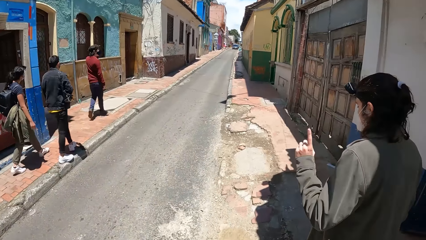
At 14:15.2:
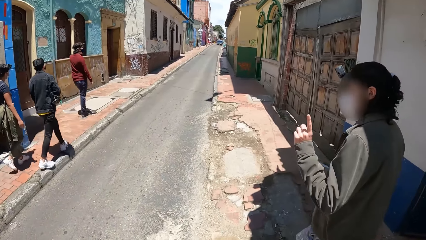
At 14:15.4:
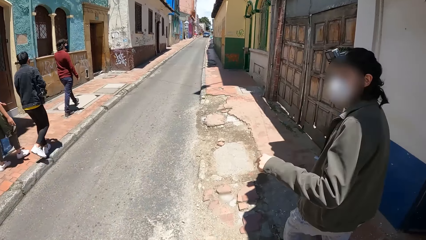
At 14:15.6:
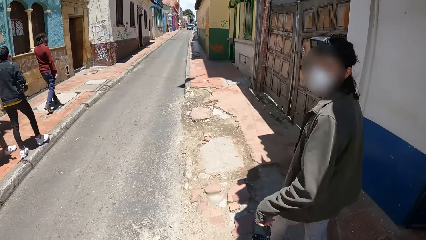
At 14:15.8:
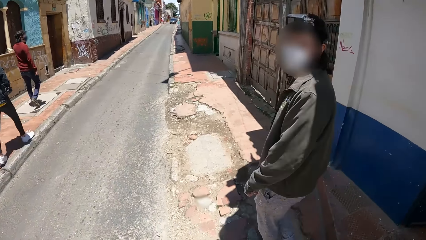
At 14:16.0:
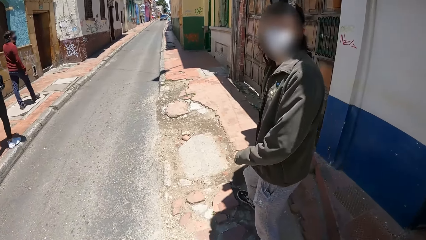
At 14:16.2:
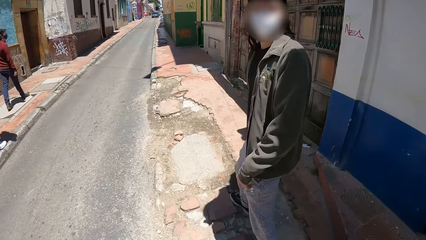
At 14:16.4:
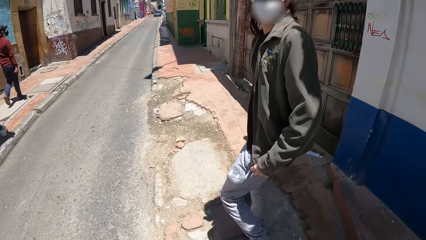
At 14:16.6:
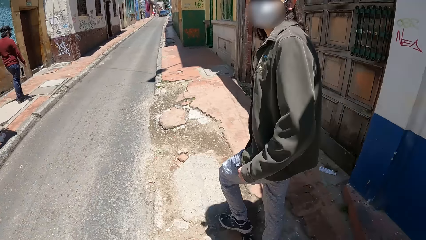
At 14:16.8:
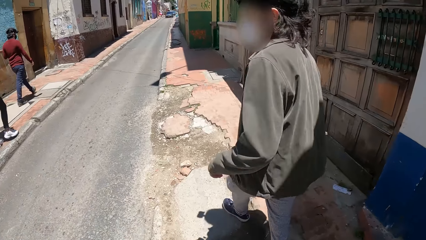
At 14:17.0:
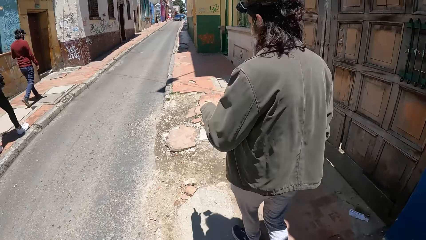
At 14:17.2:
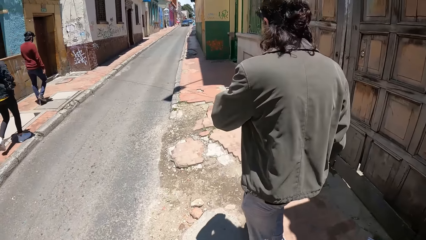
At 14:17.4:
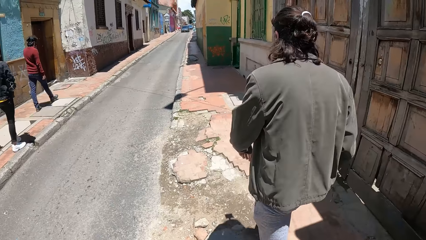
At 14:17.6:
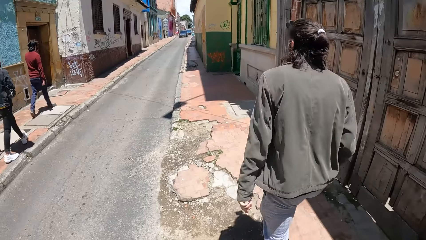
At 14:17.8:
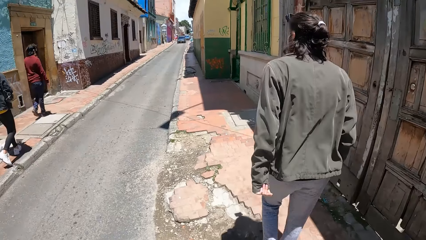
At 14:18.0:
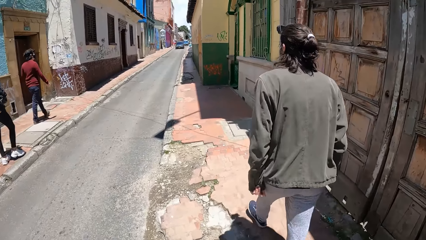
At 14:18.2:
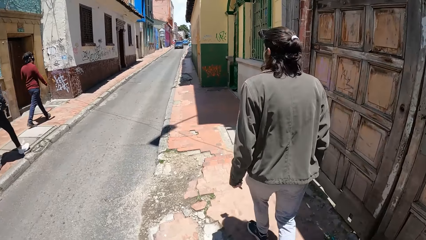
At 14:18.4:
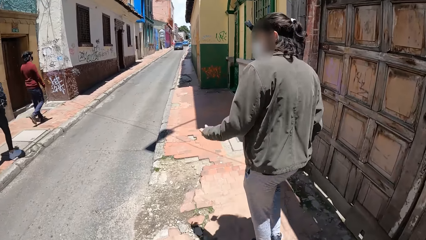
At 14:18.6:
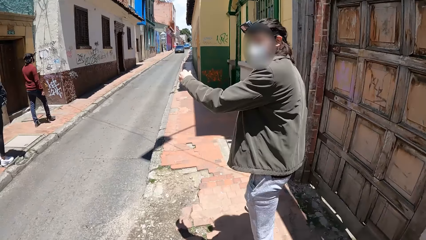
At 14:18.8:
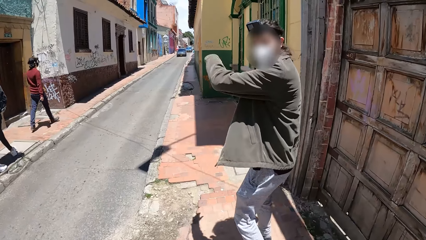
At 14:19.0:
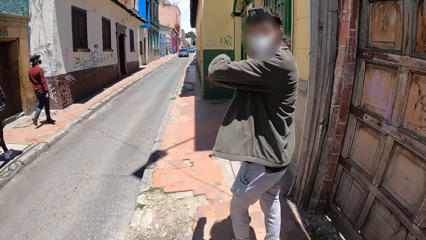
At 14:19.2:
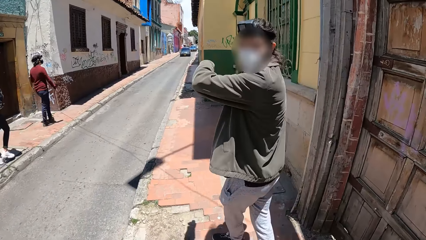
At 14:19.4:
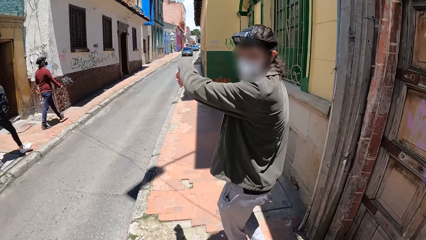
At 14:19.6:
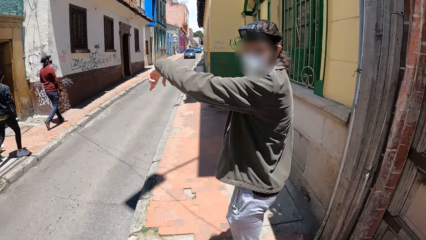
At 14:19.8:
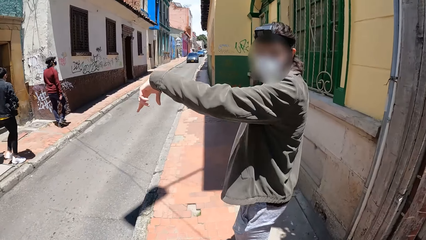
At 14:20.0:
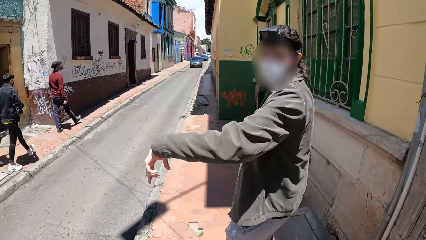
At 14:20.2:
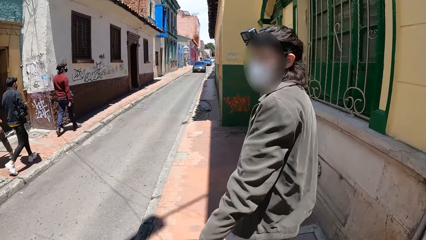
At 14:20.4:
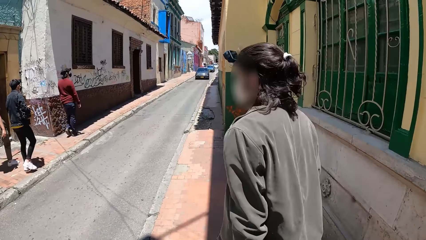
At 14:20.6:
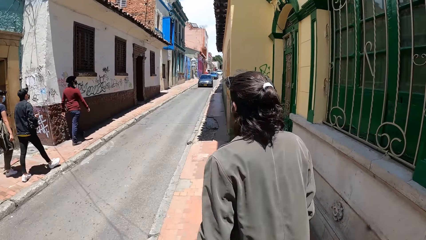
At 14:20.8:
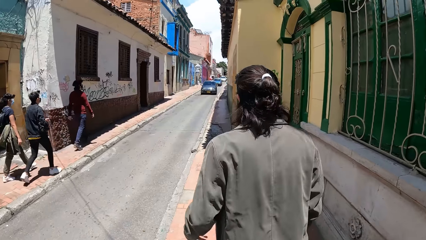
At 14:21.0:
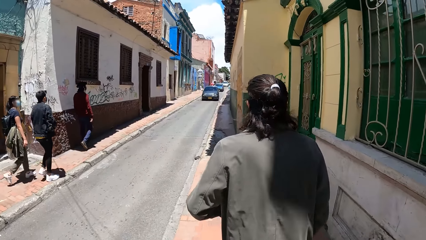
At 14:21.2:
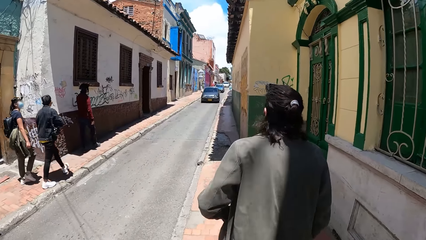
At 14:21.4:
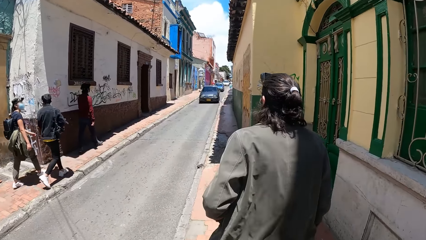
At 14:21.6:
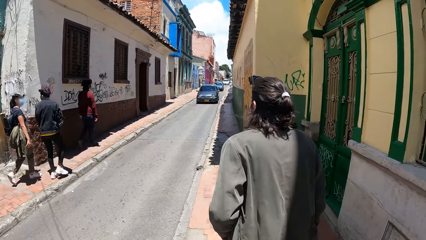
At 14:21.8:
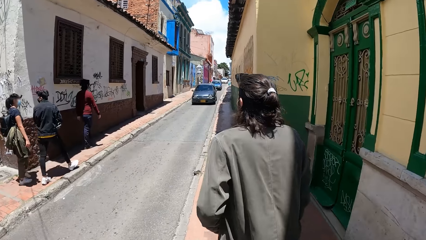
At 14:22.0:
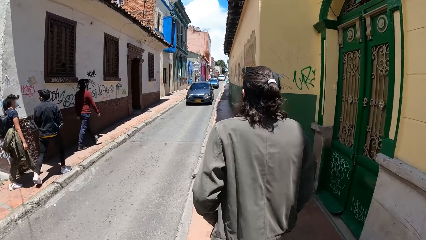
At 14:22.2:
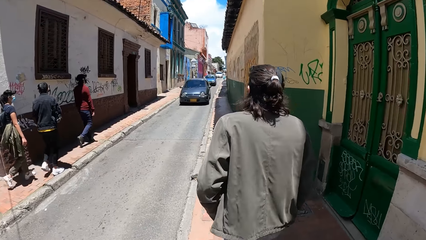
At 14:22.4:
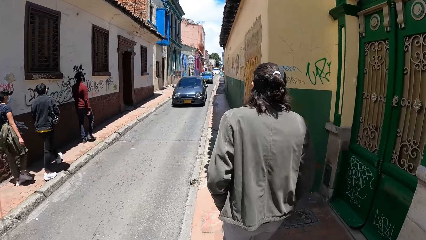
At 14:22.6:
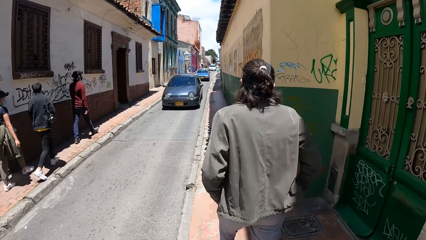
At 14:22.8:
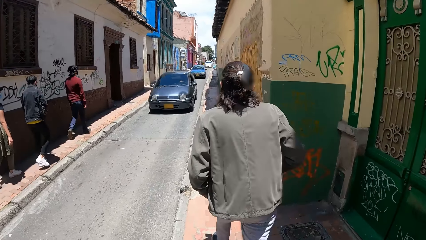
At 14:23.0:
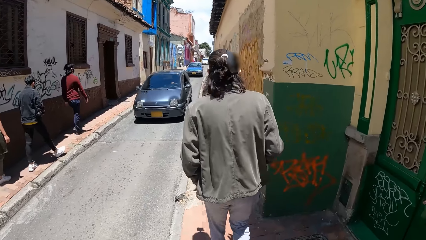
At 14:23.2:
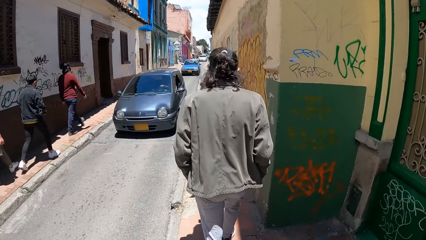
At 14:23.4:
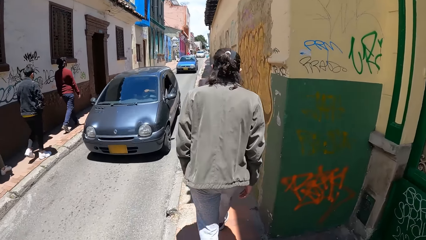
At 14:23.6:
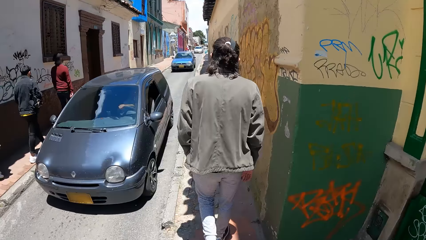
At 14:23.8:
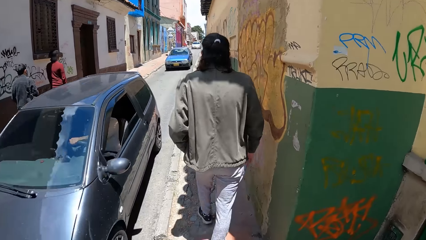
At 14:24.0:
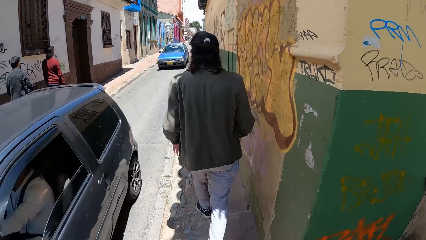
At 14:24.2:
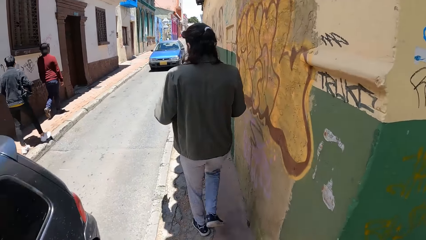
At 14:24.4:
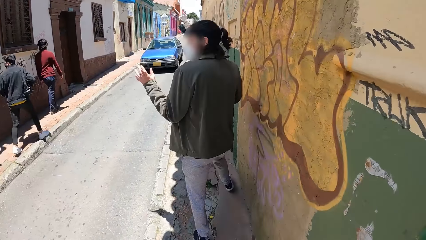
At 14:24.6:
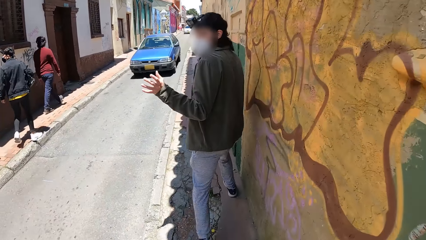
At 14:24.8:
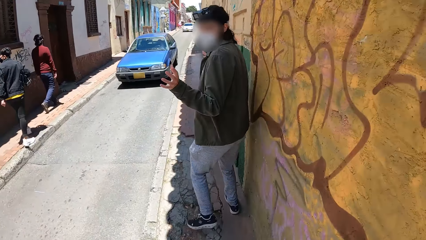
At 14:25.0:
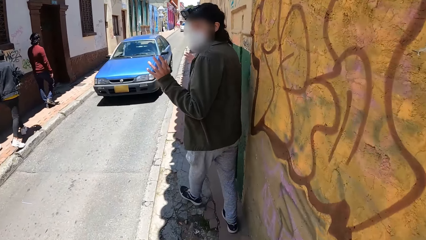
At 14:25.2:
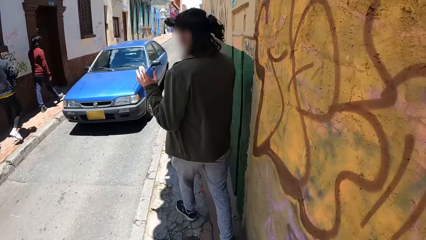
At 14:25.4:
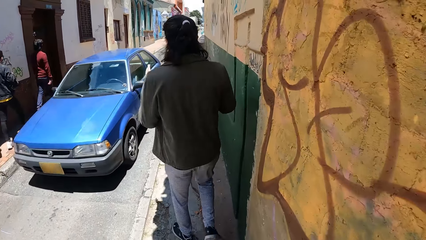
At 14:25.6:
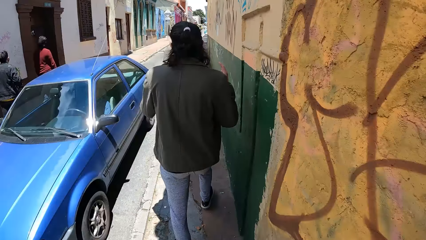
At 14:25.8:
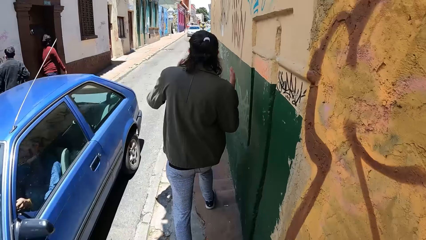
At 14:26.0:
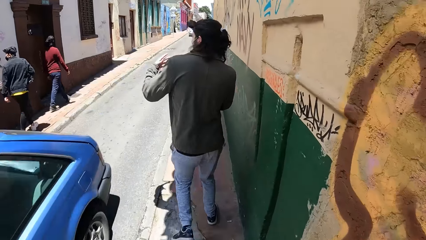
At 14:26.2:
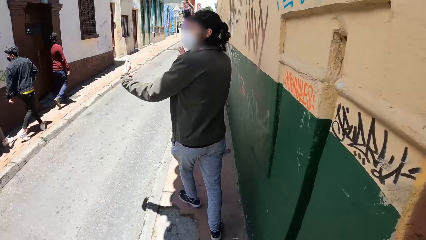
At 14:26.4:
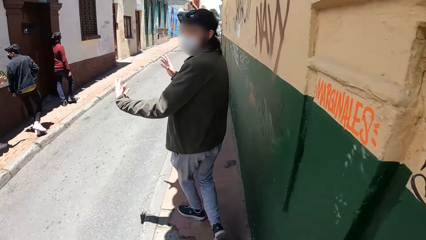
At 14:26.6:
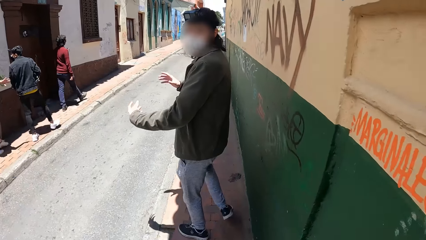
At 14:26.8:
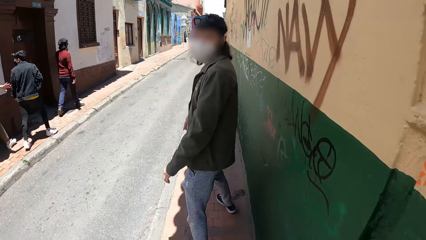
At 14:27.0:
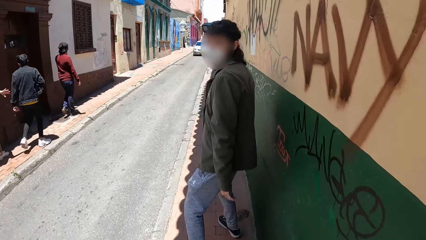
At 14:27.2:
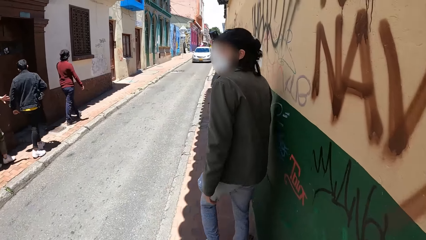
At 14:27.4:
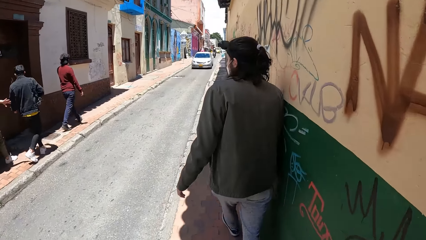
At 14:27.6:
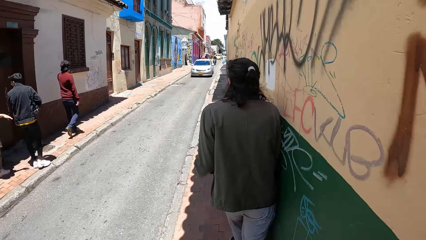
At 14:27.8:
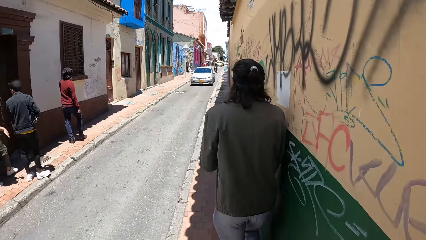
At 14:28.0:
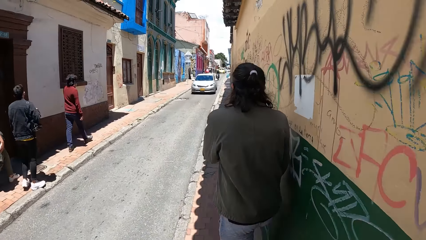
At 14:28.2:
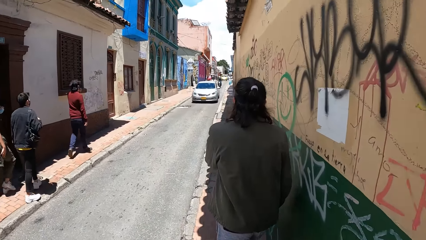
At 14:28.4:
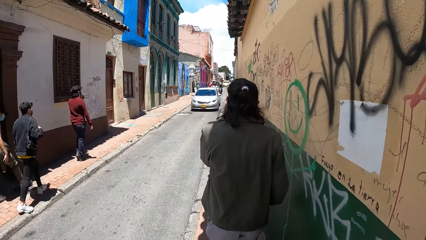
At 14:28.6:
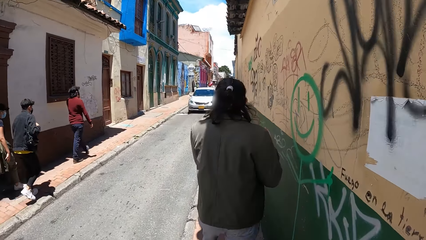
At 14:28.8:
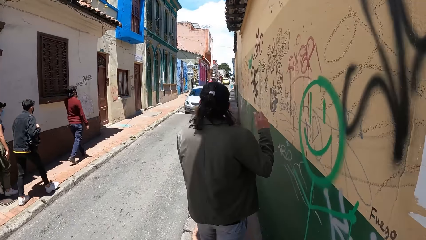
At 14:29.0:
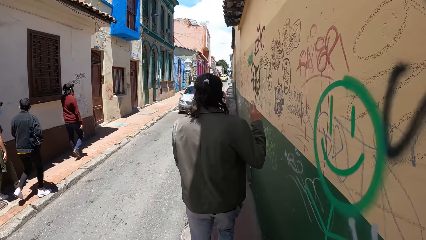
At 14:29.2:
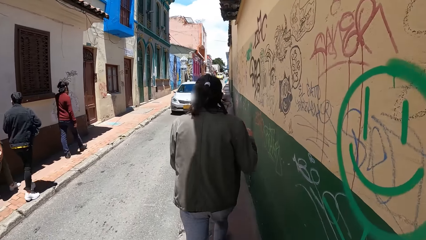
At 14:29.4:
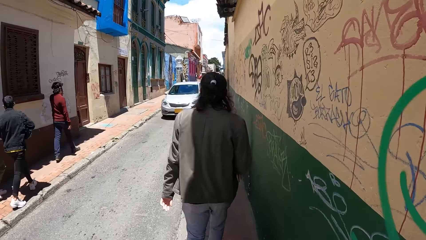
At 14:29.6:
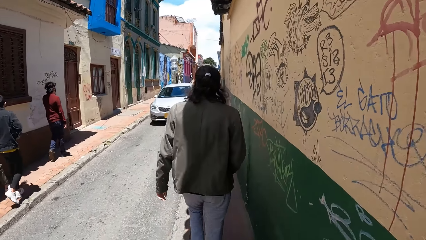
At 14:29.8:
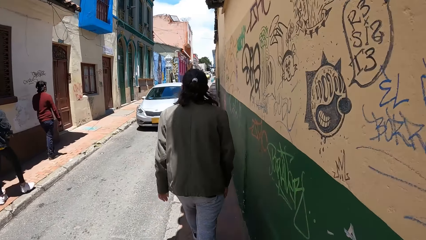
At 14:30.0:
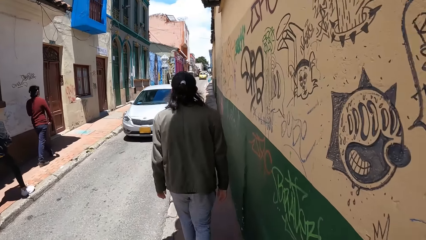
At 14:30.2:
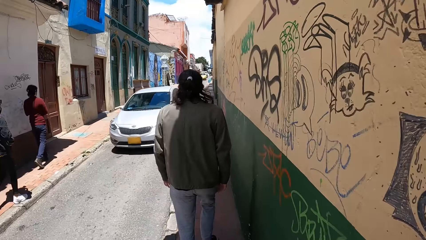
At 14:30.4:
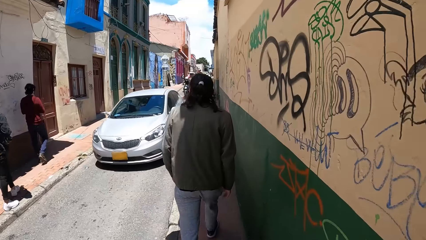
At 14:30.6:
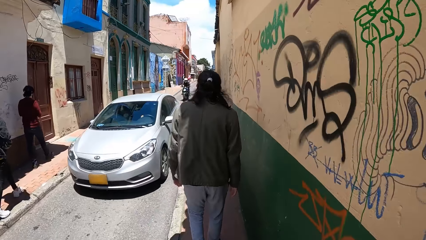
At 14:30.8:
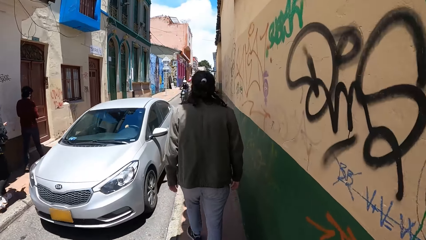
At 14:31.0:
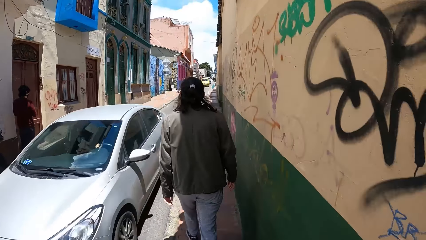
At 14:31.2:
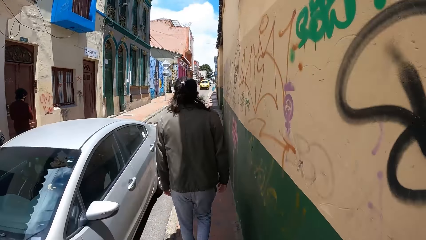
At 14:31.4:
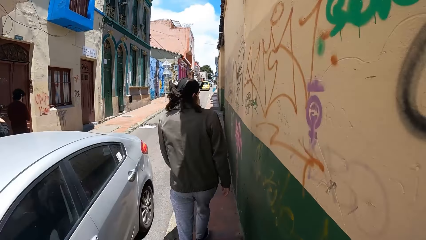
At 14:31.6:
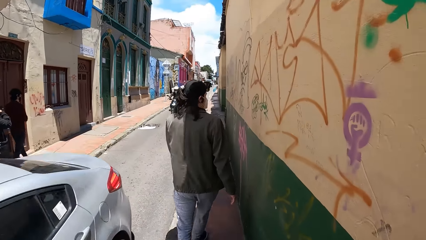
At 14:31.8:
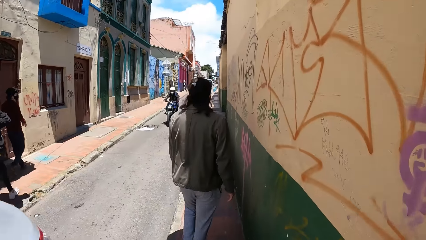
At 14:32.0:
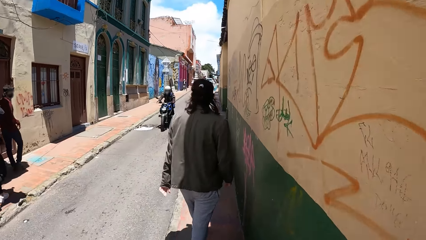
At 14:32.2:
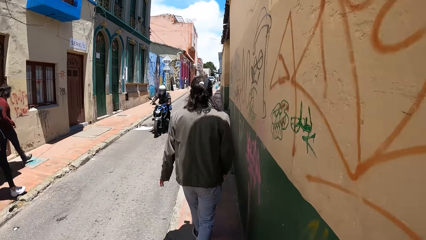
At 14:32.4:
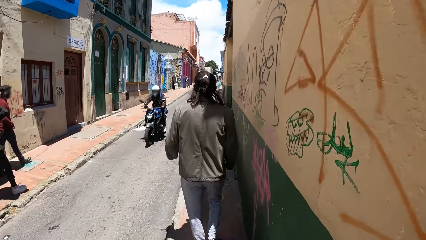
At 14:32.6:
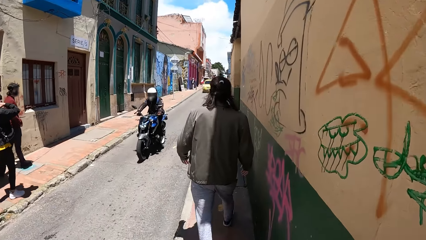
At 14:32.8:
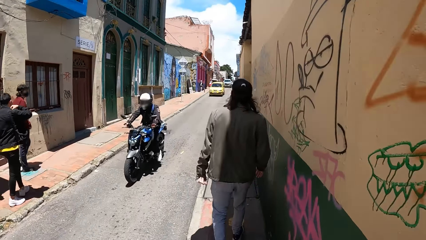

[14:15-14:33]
The camera wearer walks in the streets. A man interacts with the camera wearer. The camera wearer walks in the streets. A purple car drives past the camera wearer. The man gesticulates with his left hand. The man interacts with the camera wearer. A blue car drives past the camera wearer. The camera wearer walks in the streets. An ash-colored car drives past the camera wearer.
